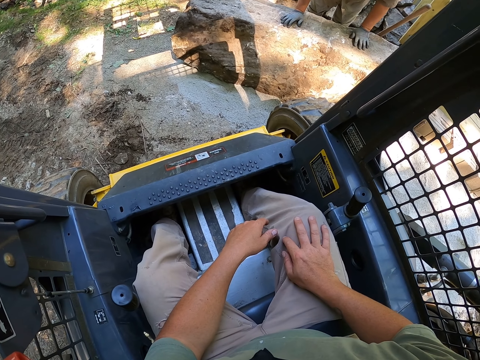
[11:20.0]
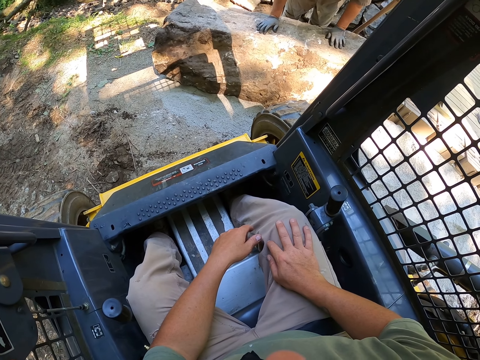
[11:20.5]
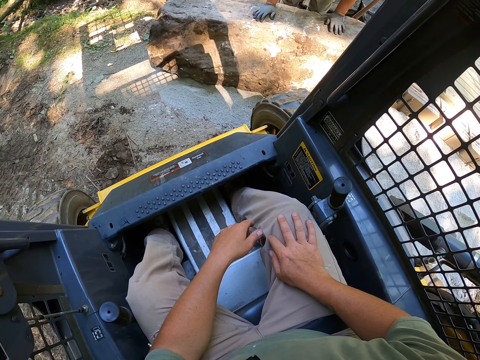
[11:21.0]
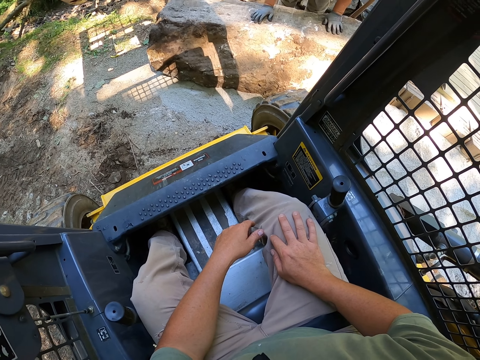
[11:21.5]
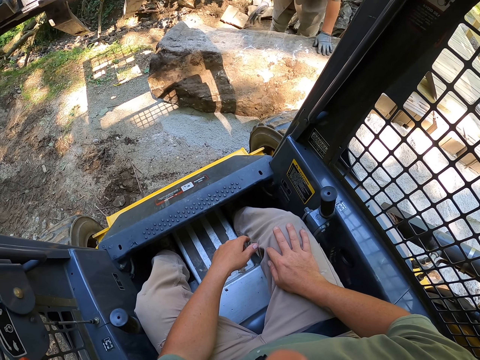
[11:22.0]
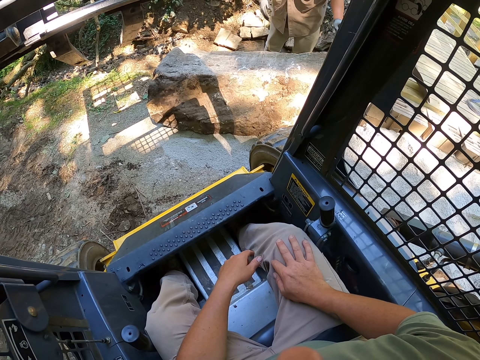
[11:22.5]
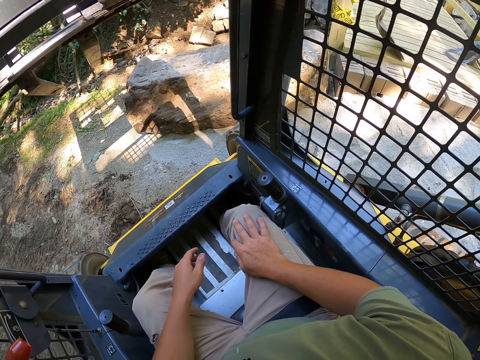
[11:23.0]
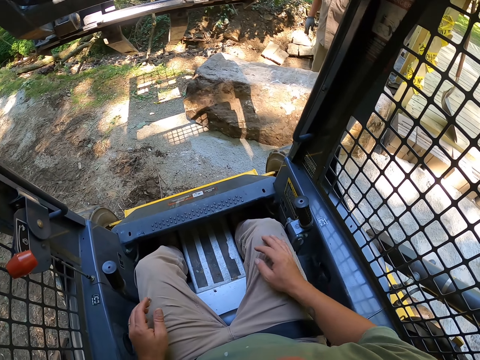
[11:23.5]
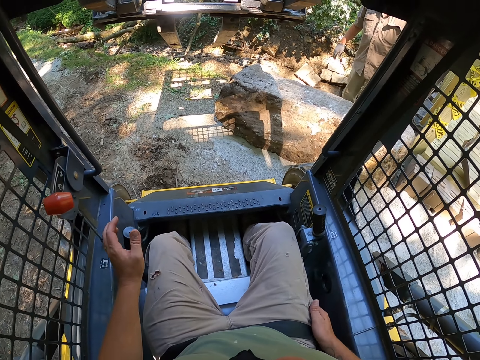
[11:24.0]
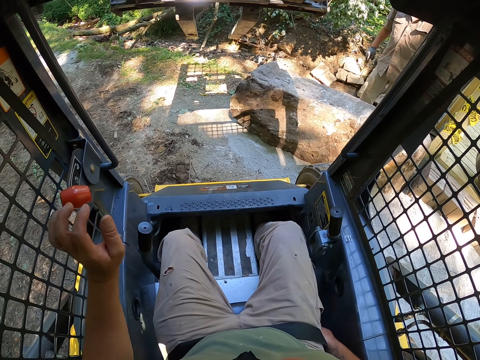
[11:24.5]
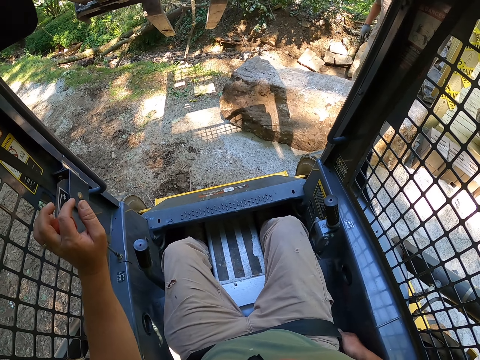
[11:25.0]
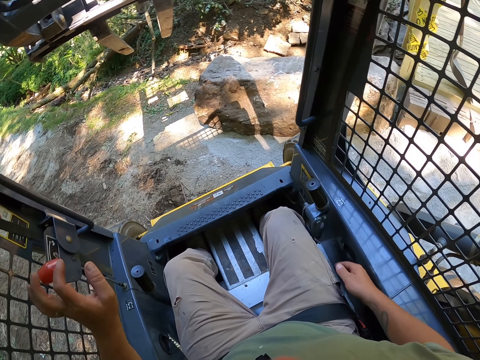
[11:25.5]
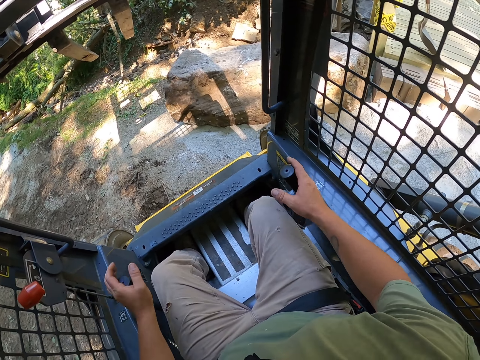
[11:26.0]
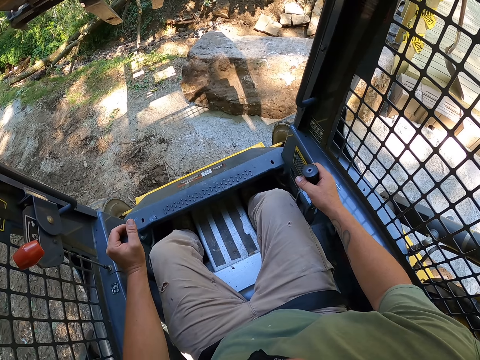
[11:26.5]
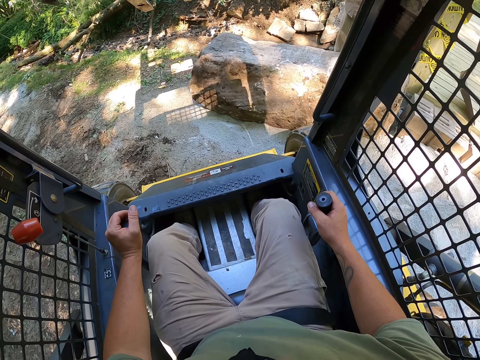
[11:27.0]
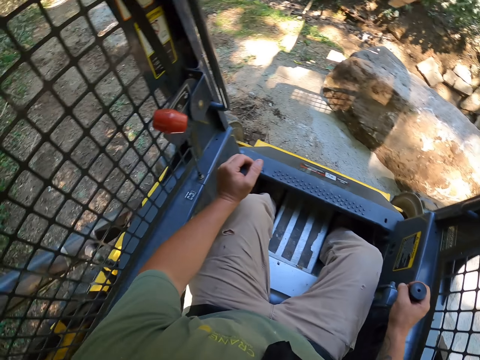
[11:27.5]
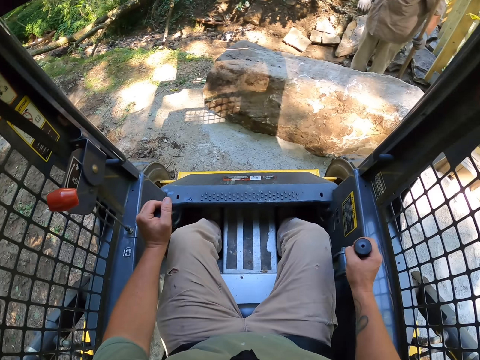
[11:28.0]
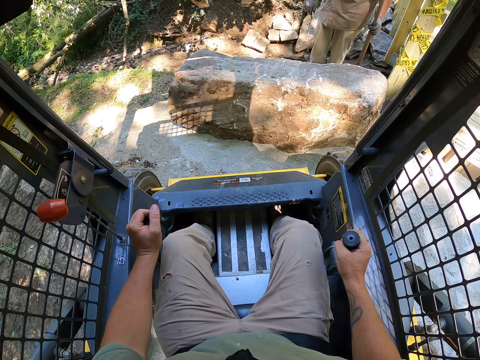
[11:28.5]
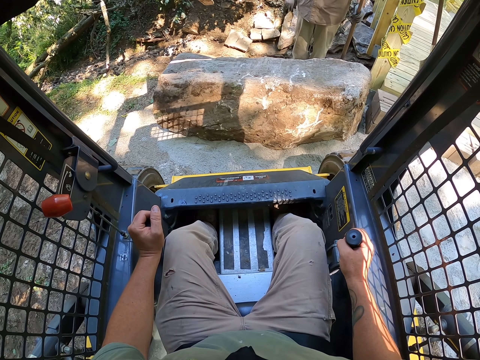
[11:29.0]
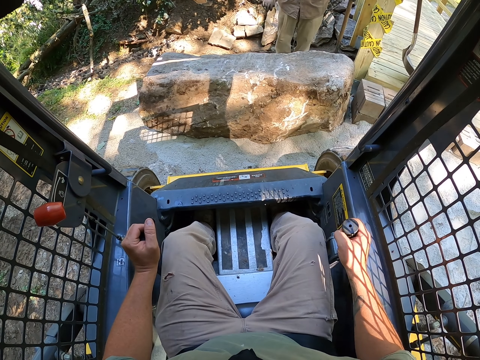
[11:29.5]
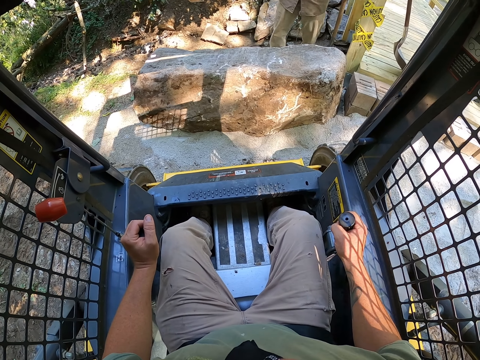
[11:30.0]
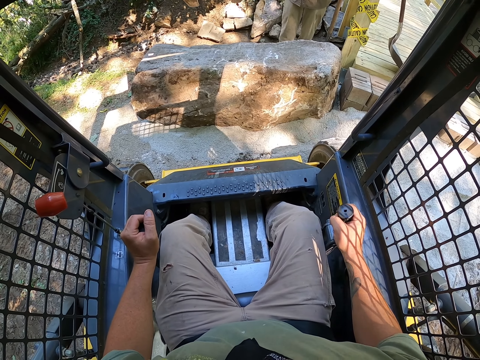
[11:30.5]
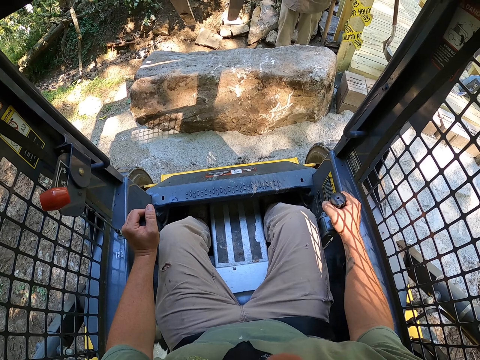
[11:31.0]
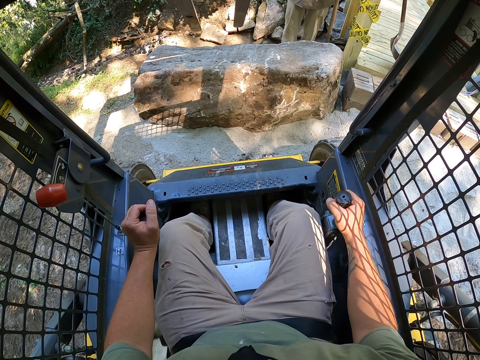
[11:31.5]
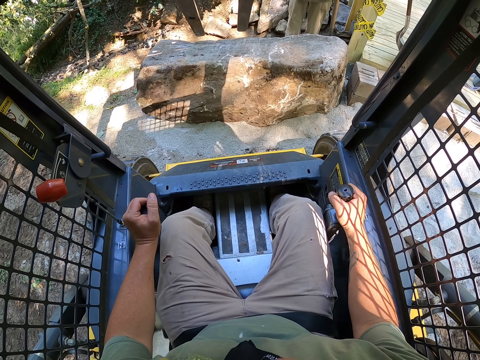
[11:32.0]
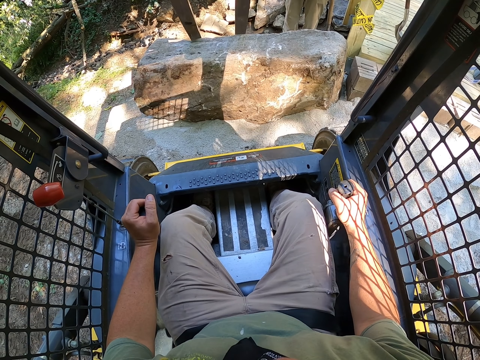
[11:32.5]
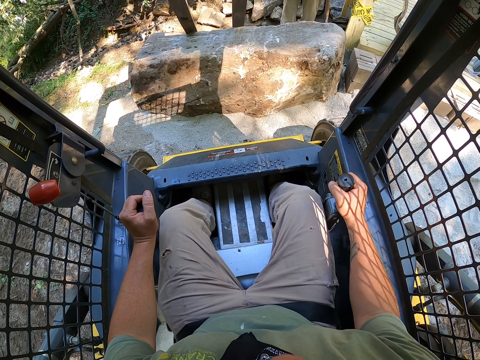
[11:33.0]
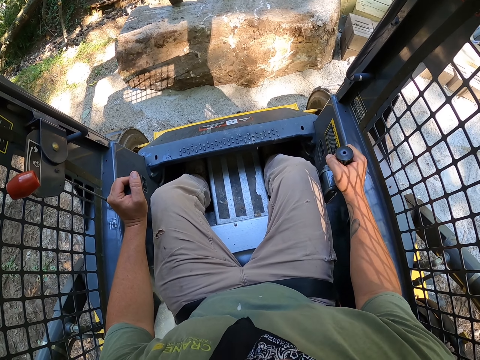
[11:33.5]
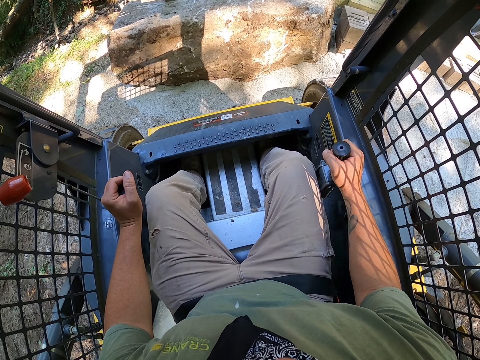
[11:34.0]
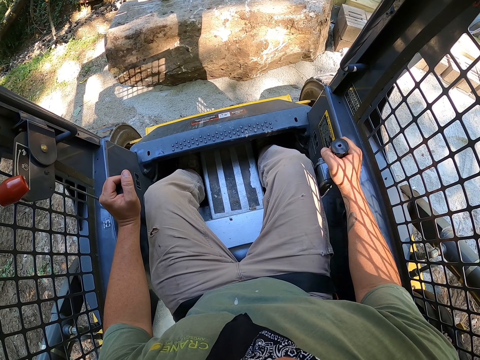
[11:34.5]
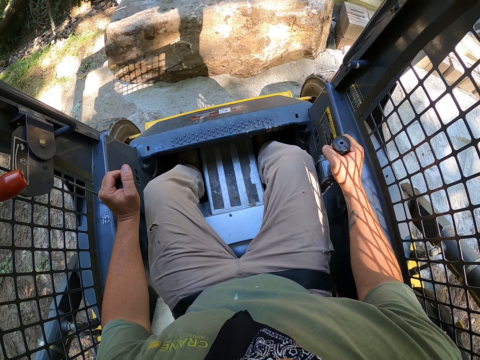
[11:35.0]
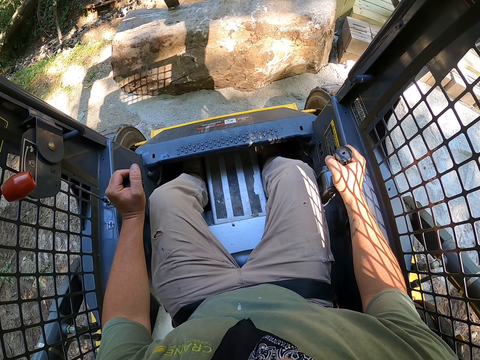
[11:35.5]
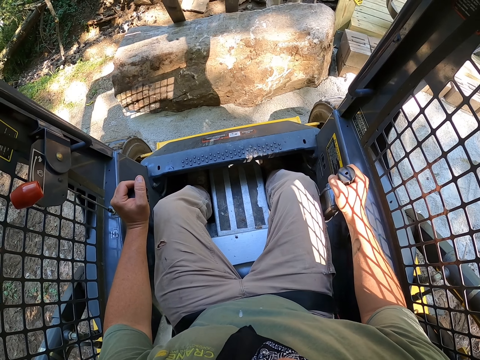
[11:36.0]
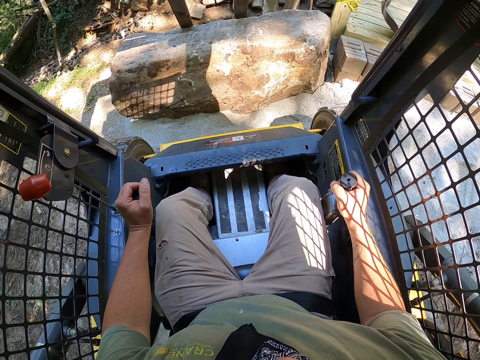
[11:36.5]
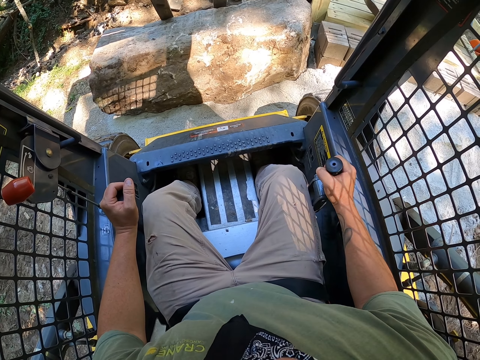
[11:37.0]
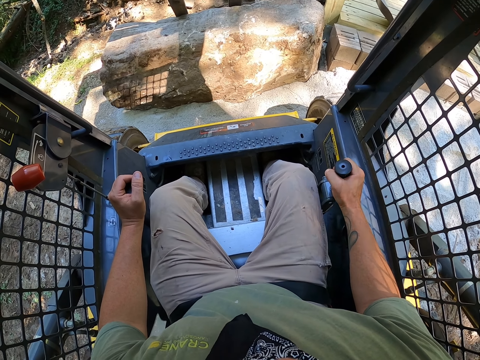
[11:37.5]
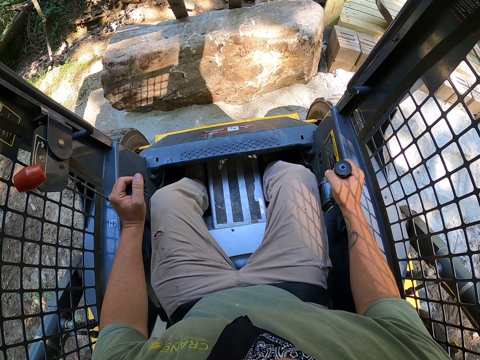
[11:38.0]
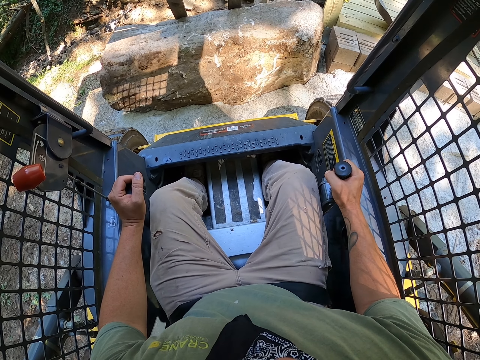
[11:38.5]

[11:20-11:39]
The camera wearer touches part of a plant vehicle. They move the parking brake lever. They operate the forklift. They push the rock with the fork.

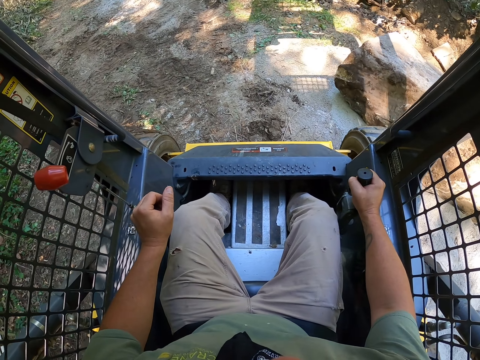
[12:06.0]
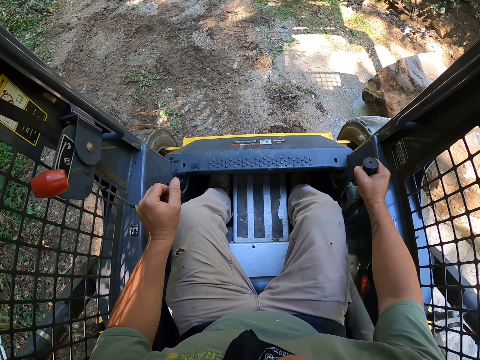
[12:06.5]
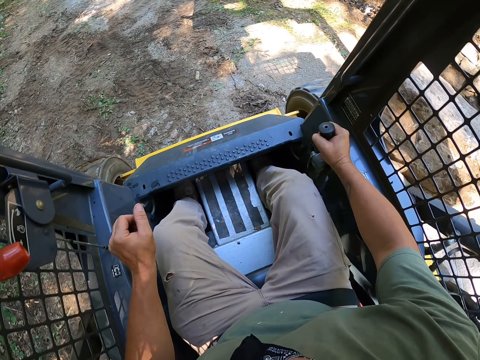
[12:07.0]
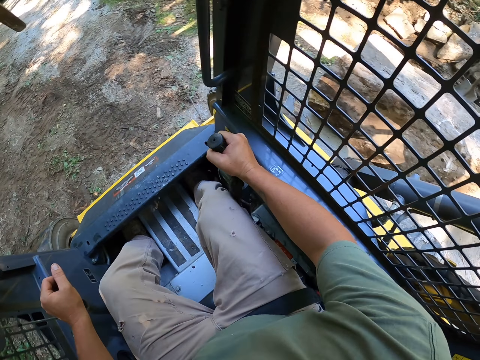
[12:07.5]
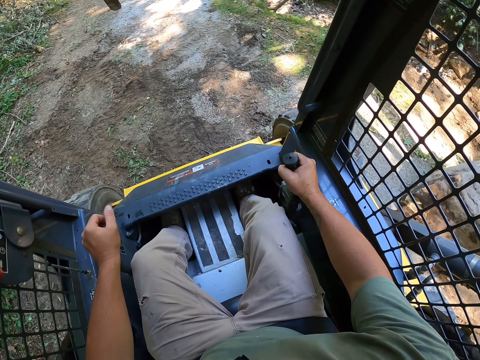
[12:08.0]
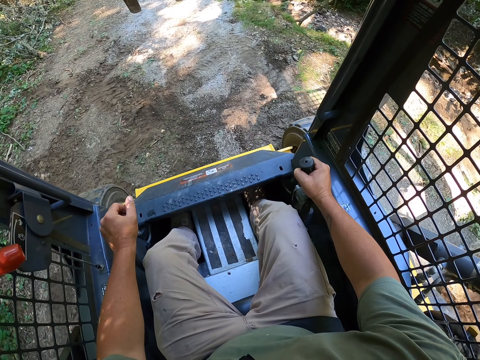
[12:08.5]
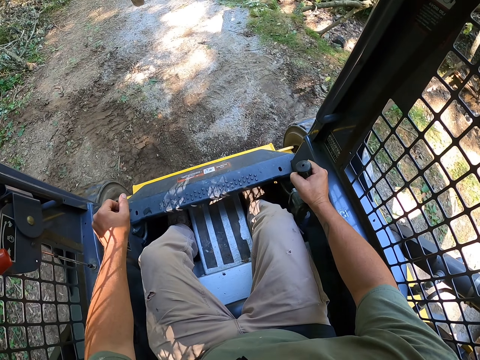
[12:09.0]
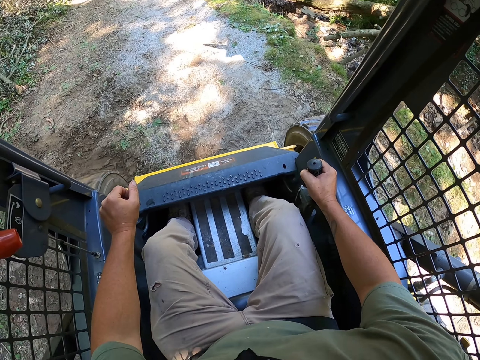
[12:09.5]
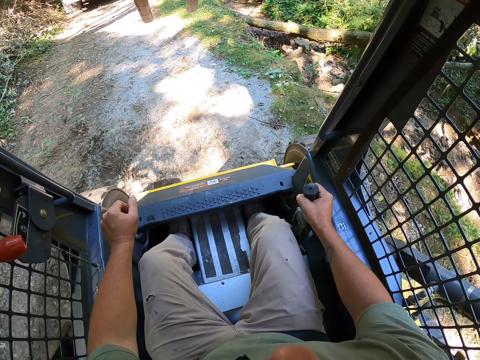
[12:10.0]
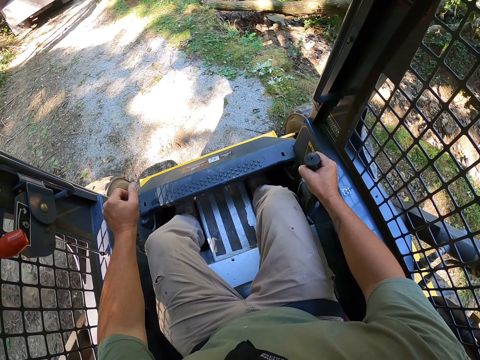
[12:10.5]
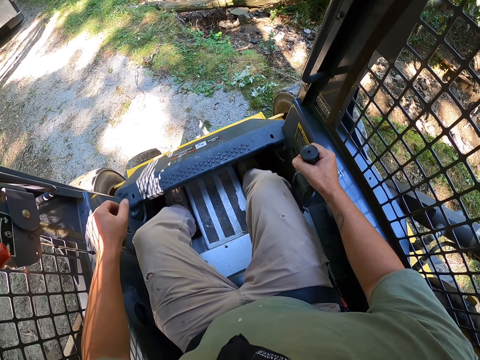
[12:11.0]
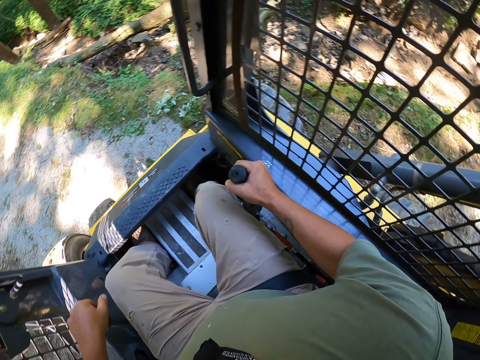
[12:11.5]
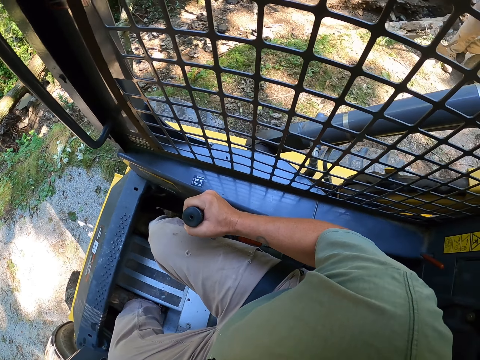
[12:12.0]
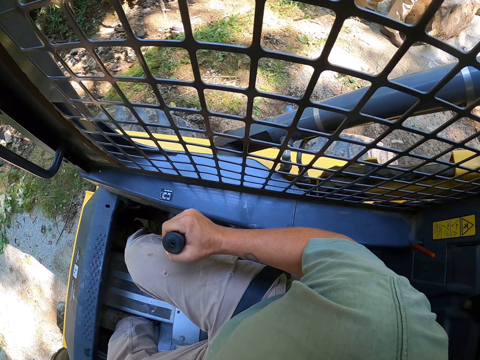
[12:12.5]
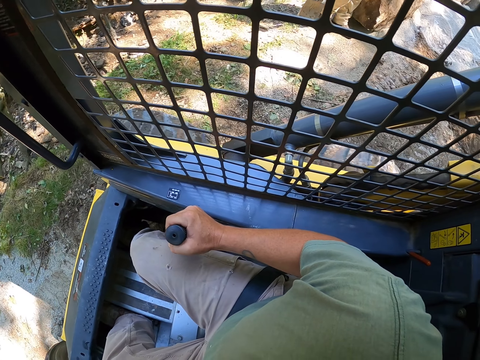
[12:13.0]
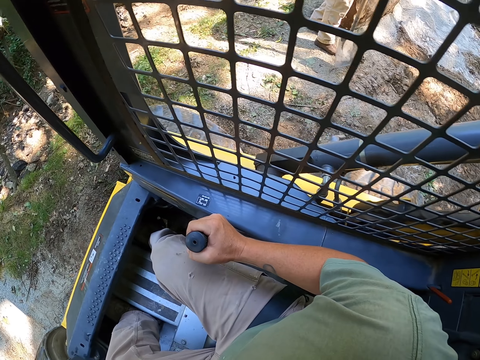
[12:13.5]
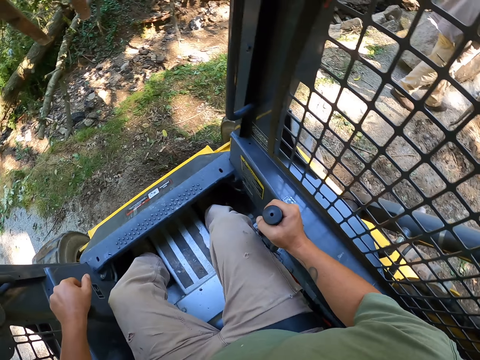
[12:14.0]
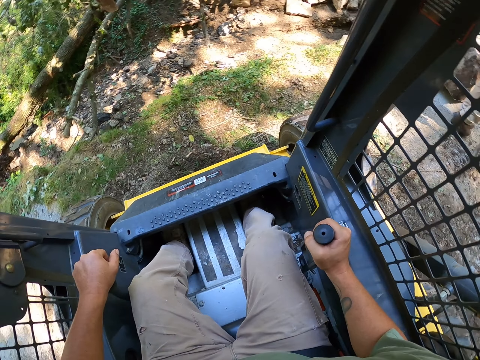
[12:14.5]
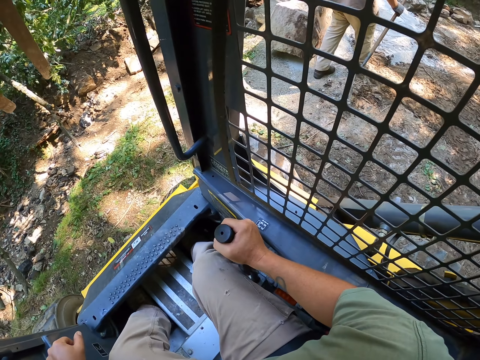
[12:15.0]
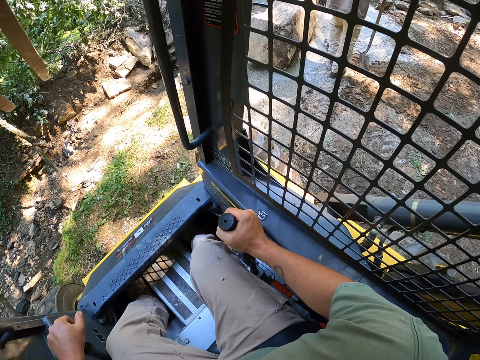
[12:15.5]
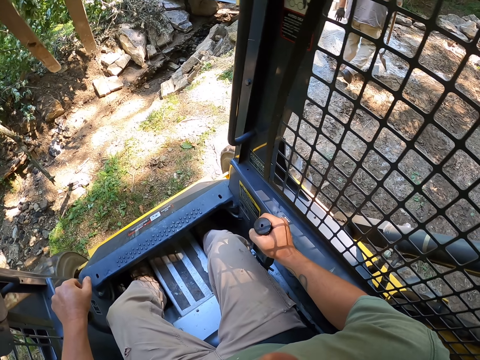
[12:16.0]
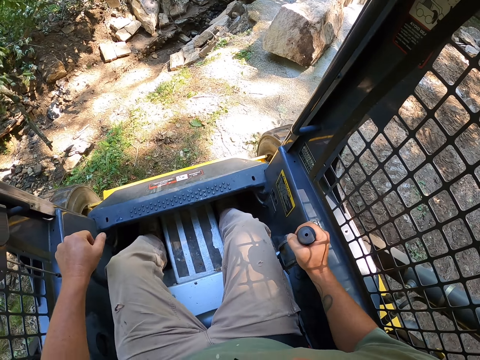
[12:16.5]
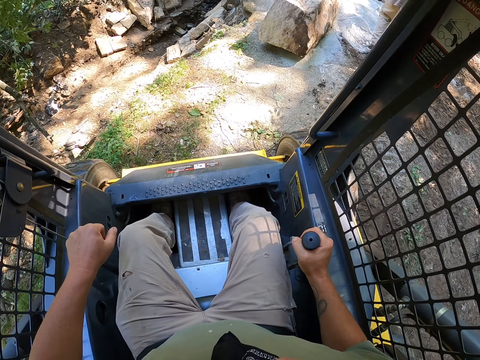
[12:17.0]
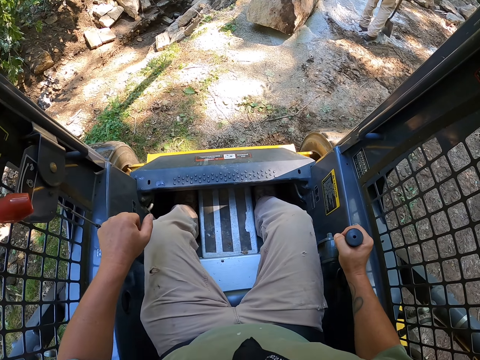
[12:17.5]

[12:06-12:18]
The camera wearer drives the forklift away.
